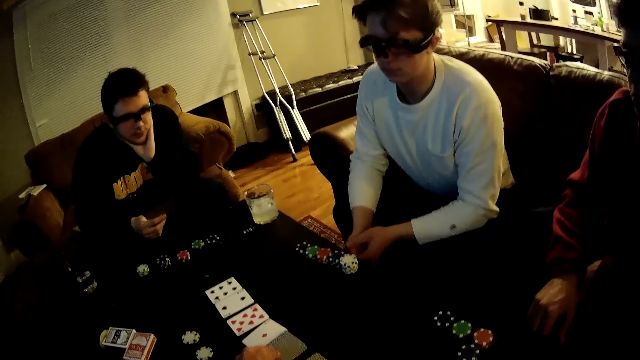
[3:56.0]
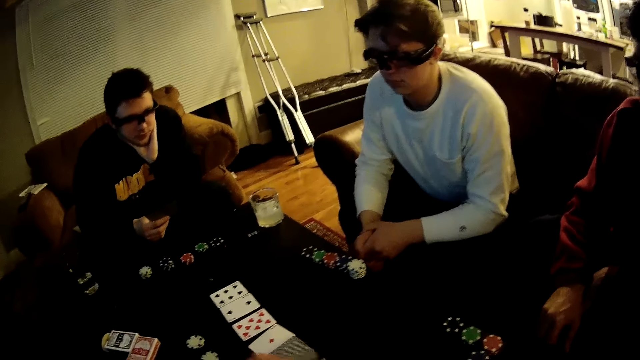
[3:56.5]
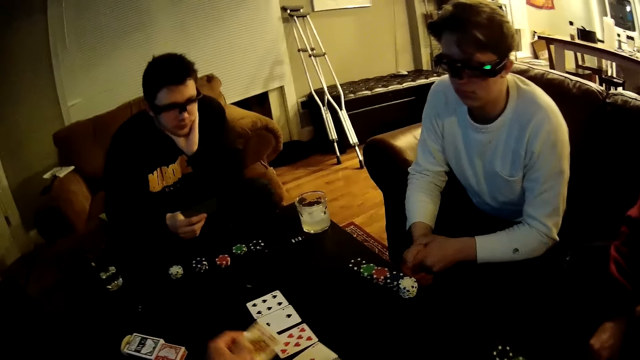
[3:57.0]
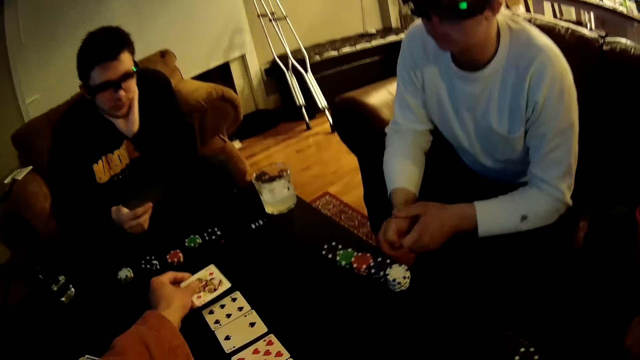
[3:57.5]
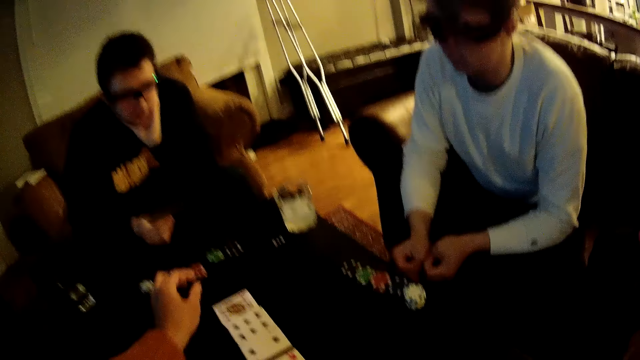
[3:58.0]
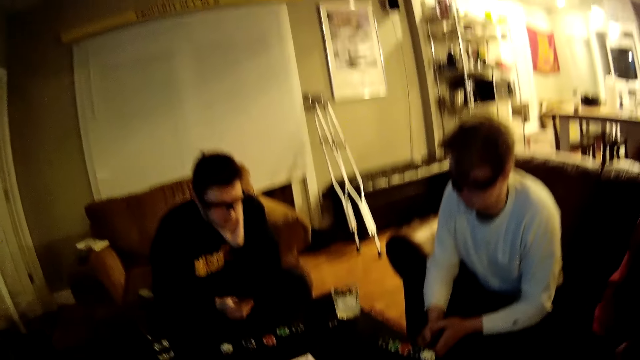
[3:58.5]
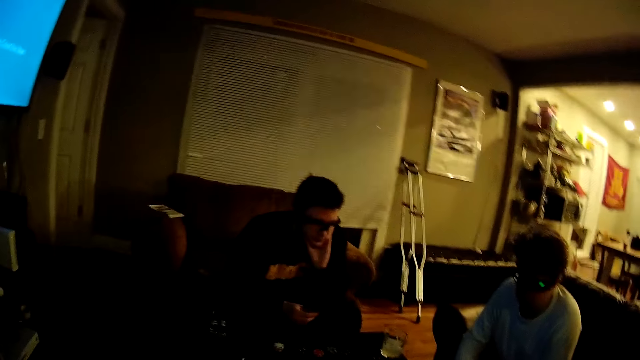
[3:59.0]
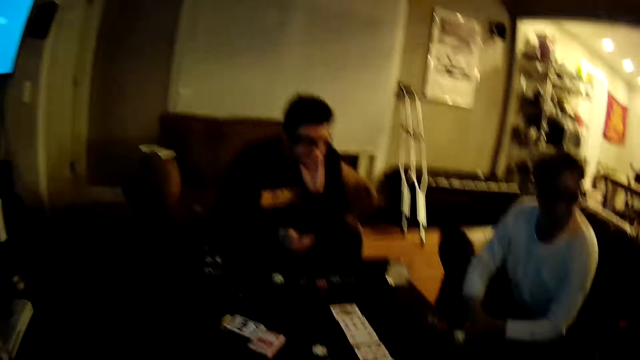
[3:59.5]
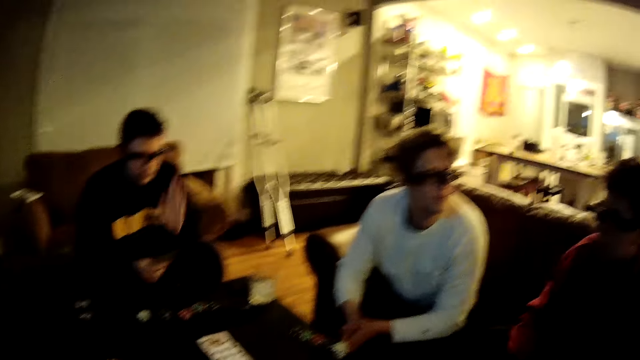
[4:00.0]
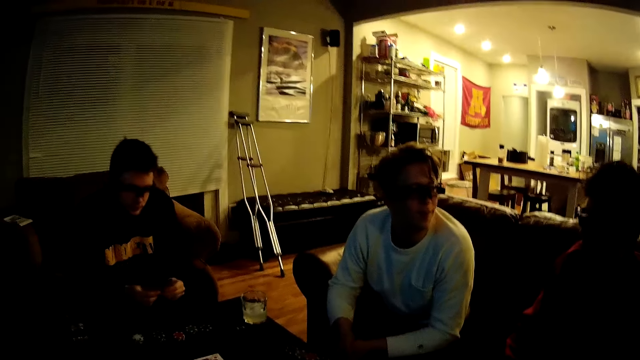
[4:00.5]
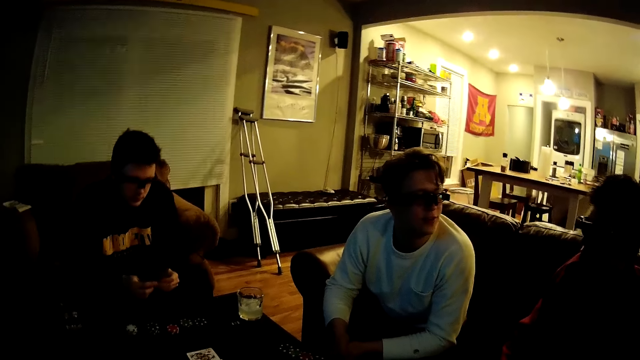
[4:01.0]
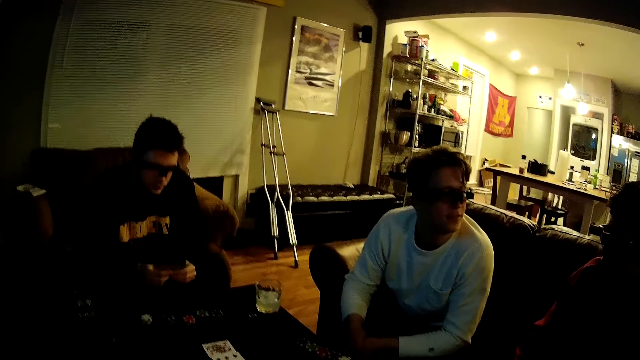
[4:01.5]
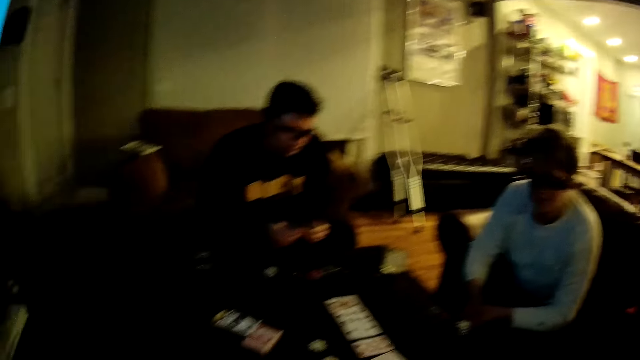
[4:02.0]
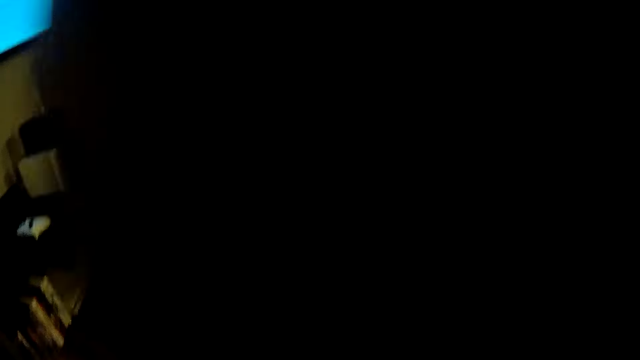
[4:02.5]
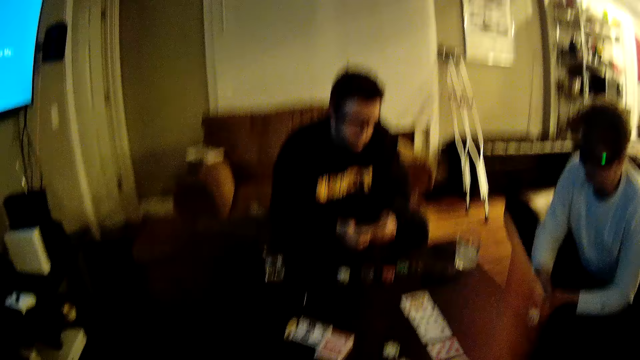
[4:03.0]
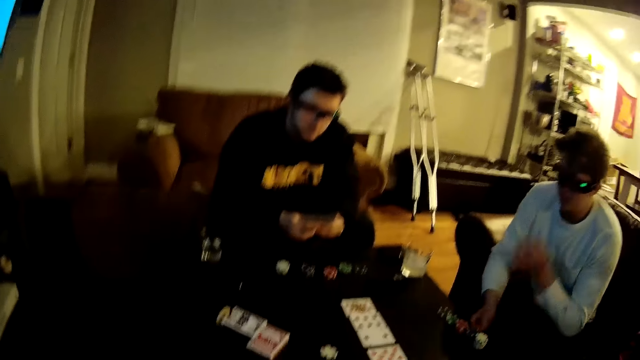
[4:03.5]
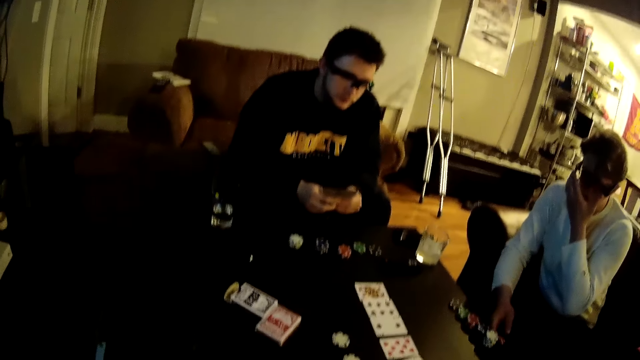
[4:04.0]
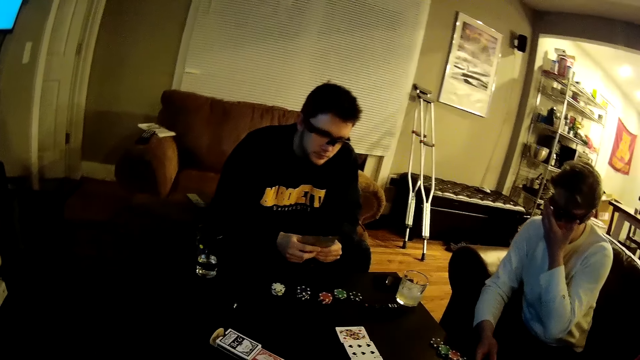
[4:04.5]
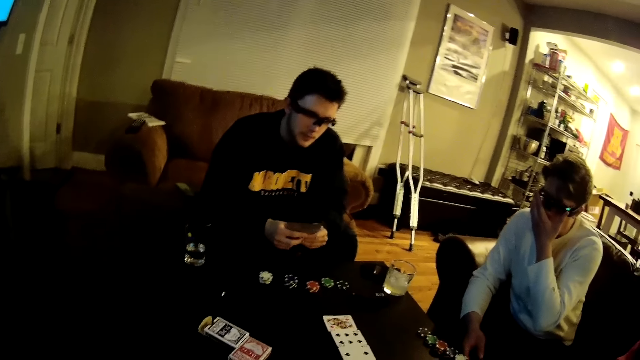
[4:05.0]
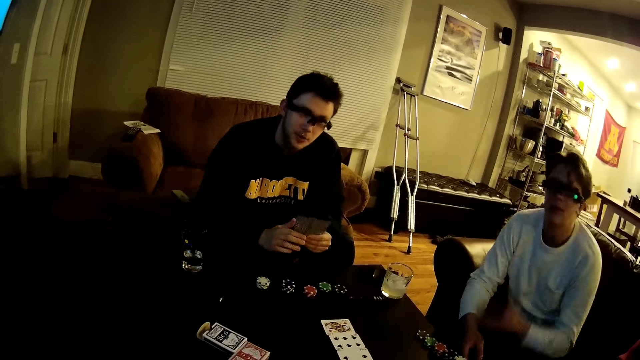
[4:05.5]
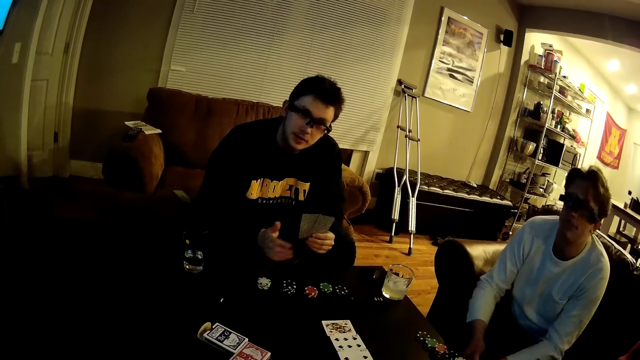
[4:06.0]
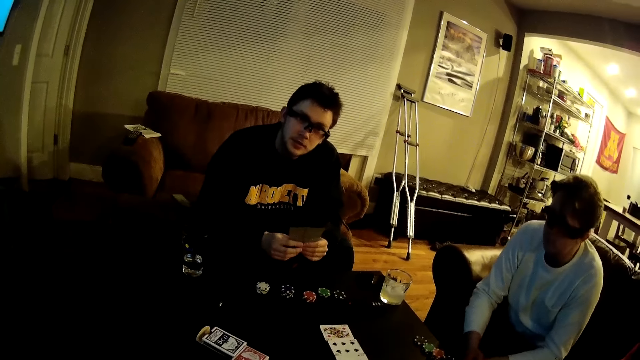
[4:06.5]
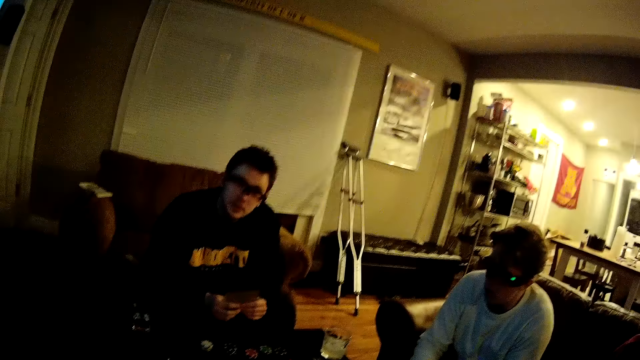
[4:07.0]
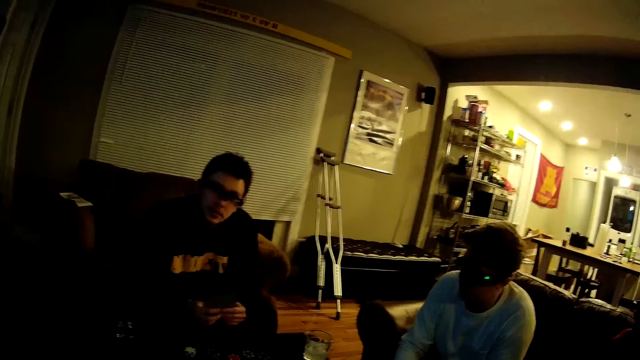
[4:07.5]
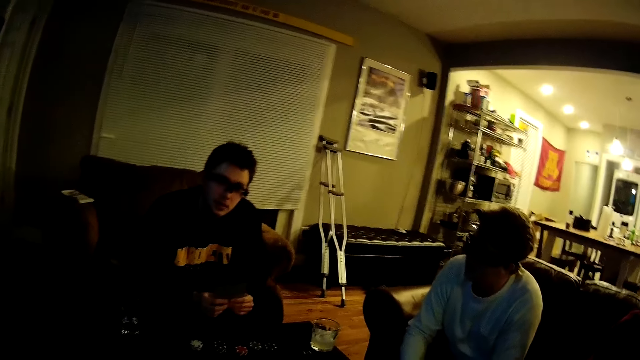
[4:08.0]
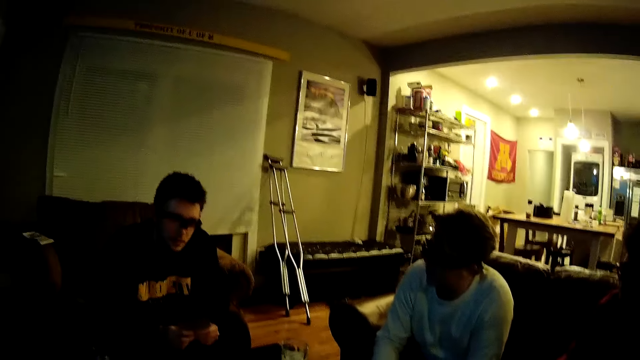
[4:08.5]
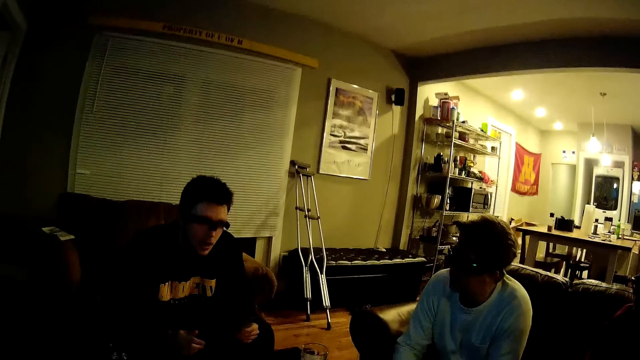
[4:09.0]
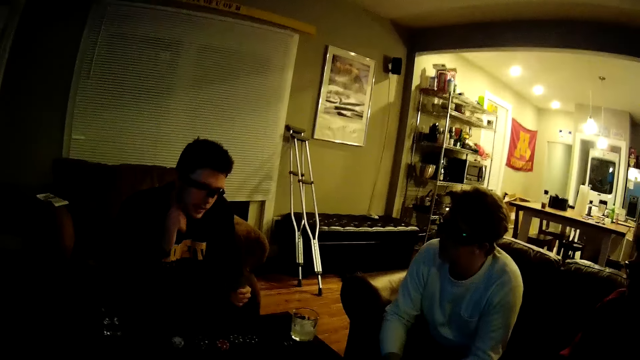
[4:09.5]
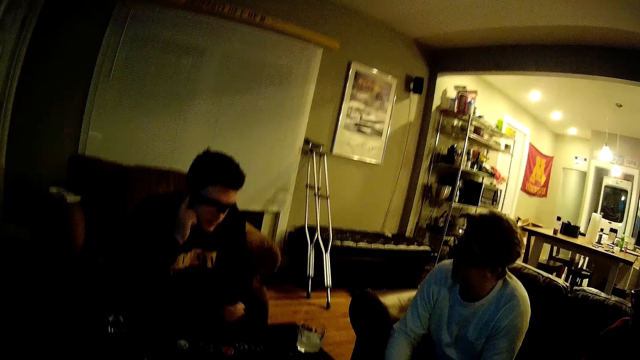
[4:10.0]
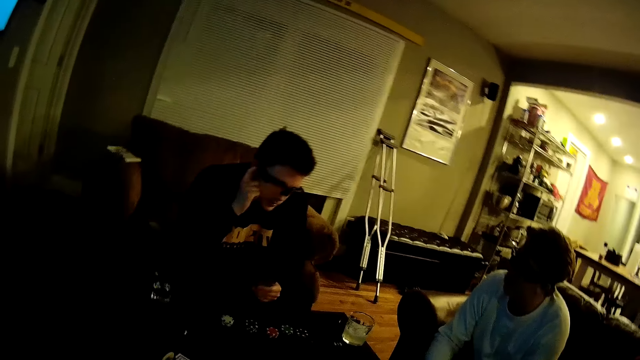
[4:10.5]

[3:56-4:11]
The camera wearer picks up the card on the table with his left hand. He drops the card on the table with his left hand. A man talks to another man. The second man talks to the first man. The camera wearer touches his face with his left hand. He lifts the hand up. The second man touches his face with his left hand. A third man interacts with the camera wearer. The third man talks to the camera wearer. The camera wearer talks to the third man. The second man talks to the camera wearer. The camera wearer talks to the third man. The third man talks to the camera wearer. The third man touches his right ear with his right hand finger. The camera wearer talks to the third man.

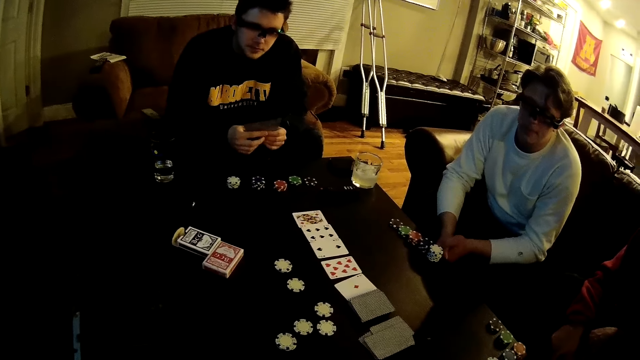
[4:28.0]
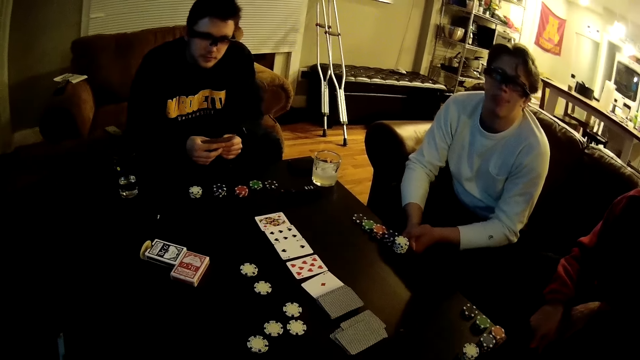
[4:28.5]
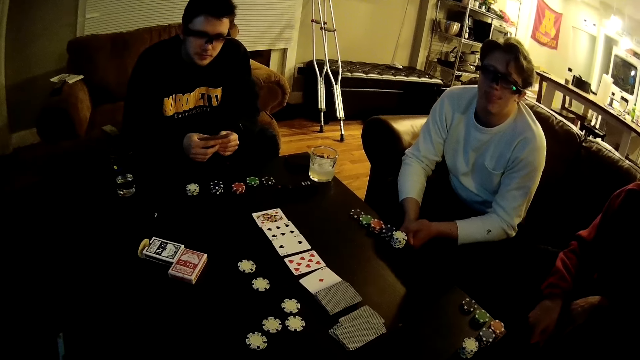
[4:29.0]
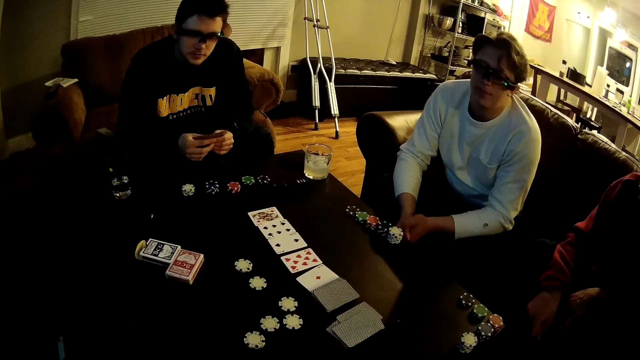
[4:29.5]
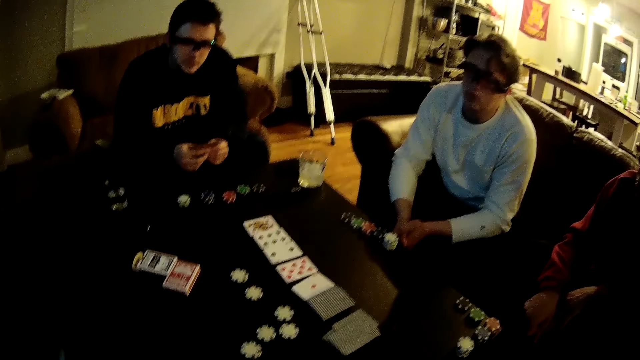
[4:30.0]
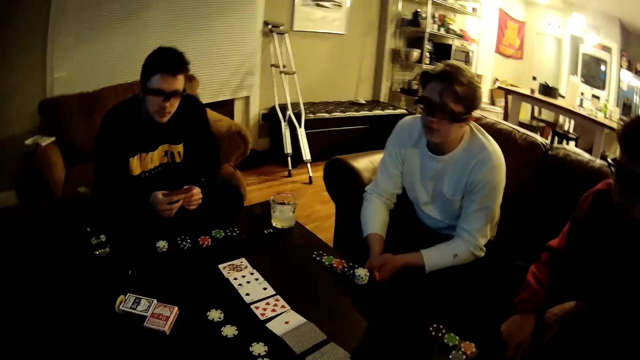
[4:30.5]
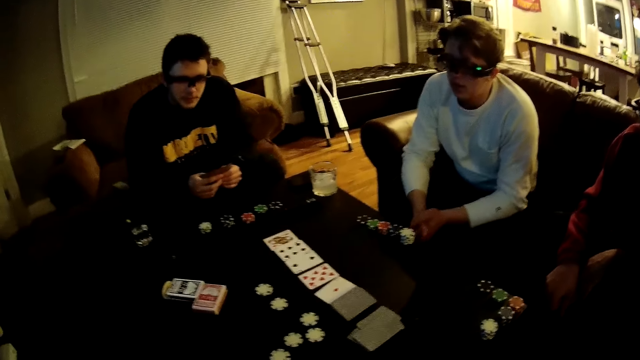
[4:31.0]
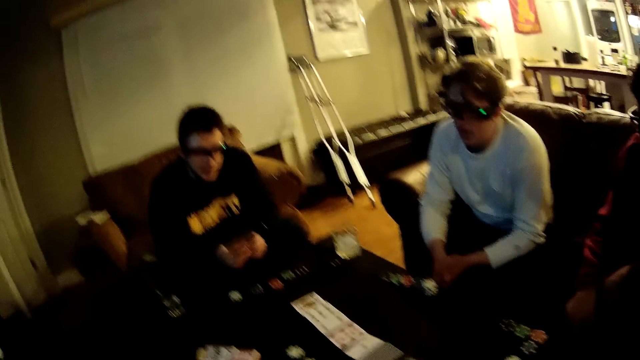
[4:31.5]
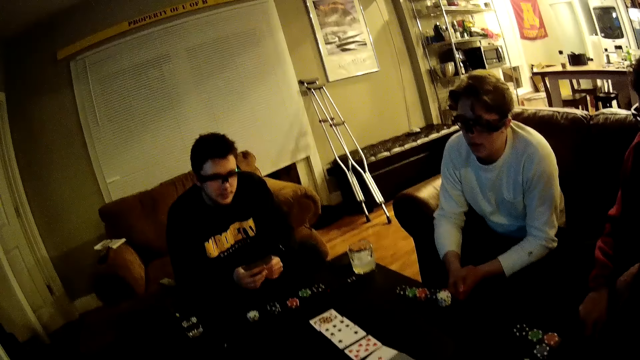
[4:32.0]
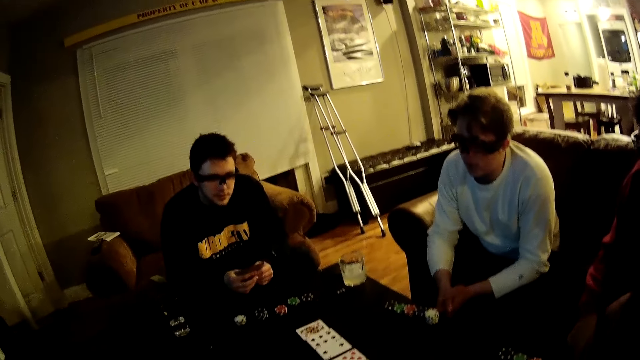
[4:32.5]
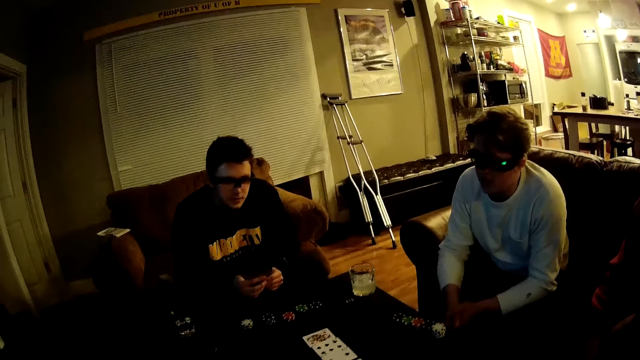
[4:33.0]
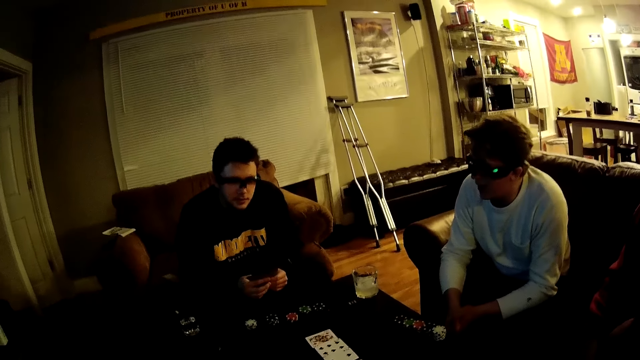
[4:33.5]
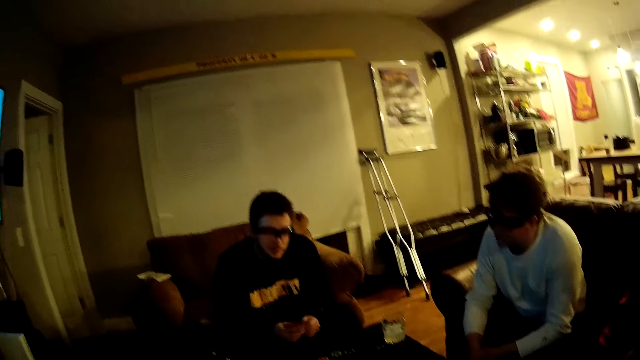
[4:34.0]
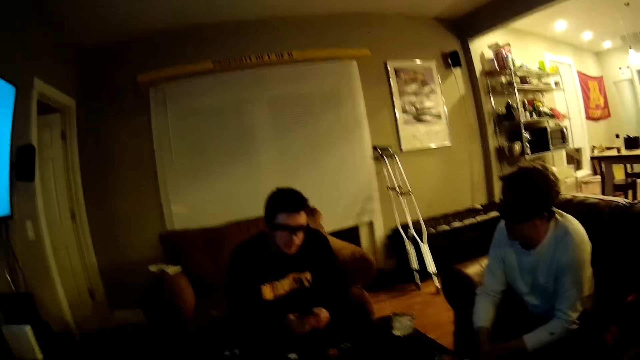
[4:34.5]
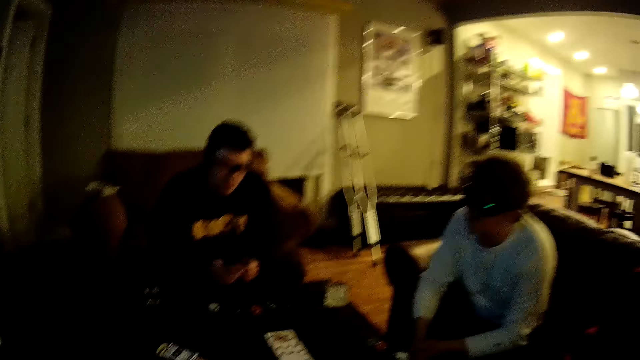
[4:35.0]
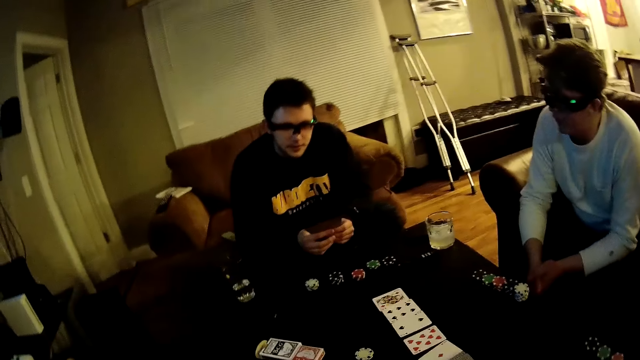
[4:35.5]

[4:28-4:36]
A man talks to another man. The camera wearer talks to the other man. They talk to the other man again. The other man talks to the camera wearer.
